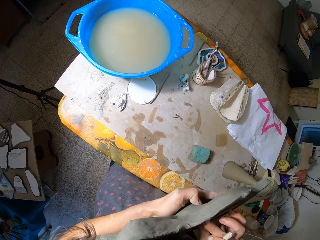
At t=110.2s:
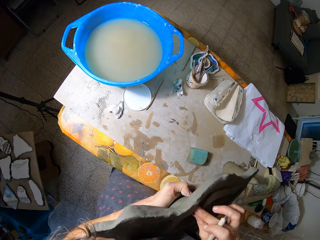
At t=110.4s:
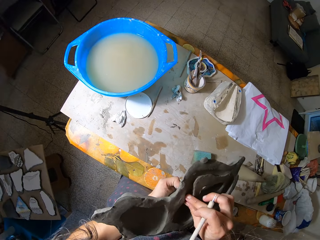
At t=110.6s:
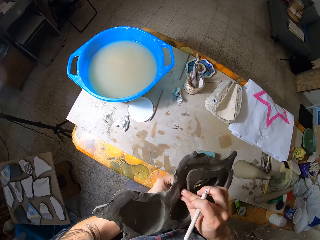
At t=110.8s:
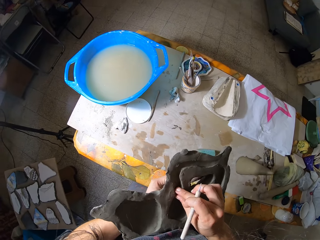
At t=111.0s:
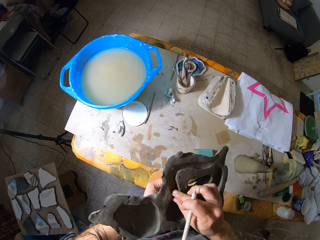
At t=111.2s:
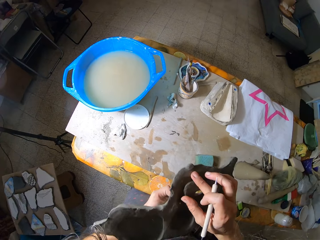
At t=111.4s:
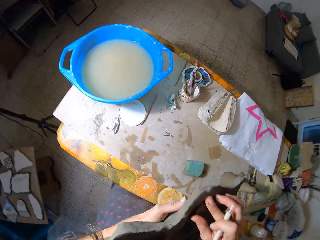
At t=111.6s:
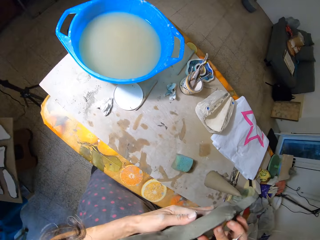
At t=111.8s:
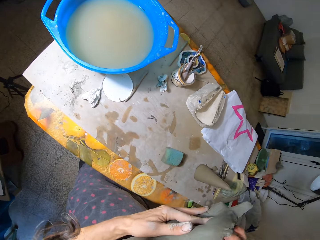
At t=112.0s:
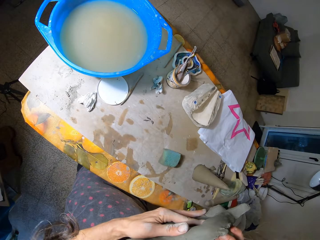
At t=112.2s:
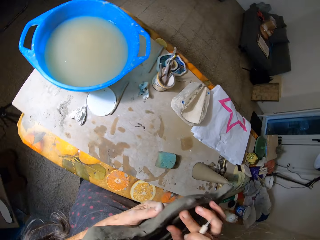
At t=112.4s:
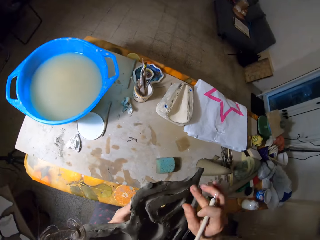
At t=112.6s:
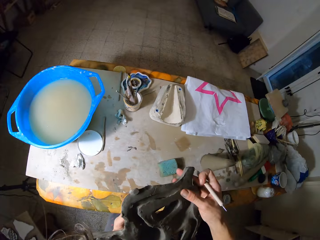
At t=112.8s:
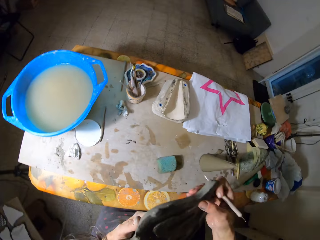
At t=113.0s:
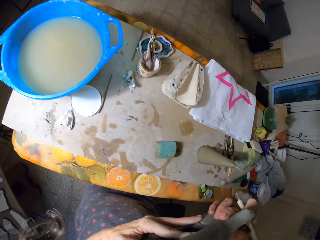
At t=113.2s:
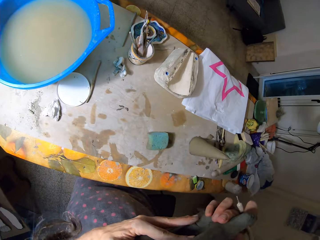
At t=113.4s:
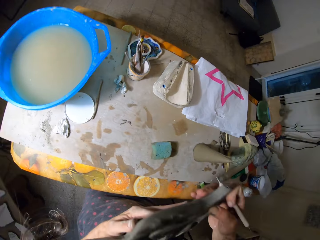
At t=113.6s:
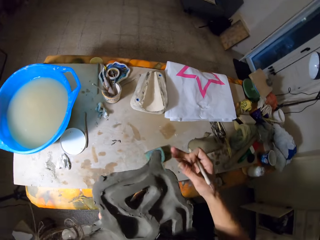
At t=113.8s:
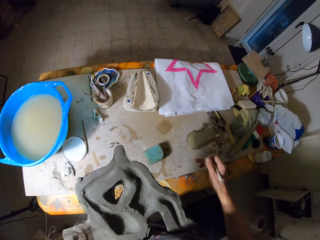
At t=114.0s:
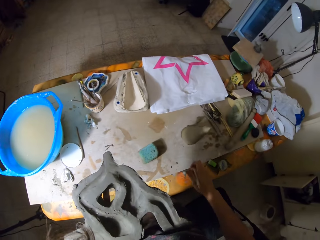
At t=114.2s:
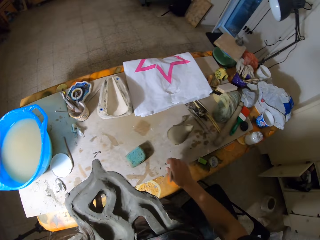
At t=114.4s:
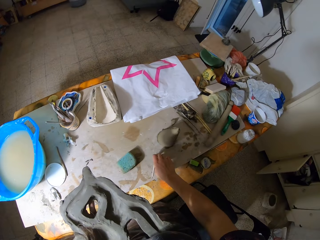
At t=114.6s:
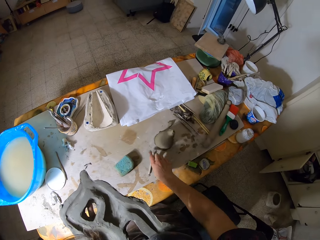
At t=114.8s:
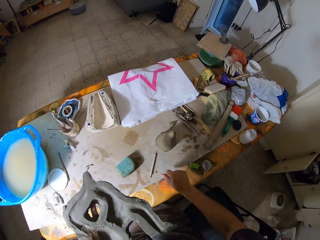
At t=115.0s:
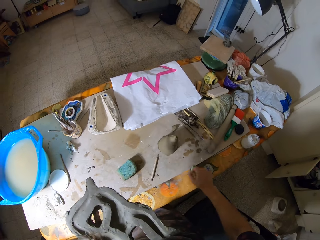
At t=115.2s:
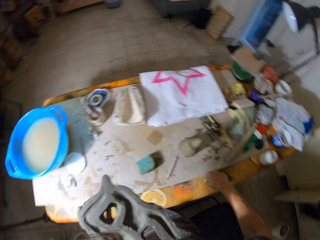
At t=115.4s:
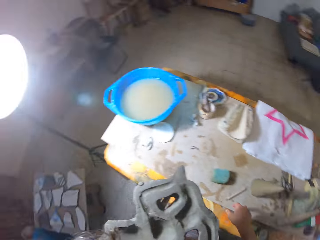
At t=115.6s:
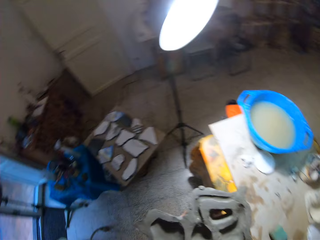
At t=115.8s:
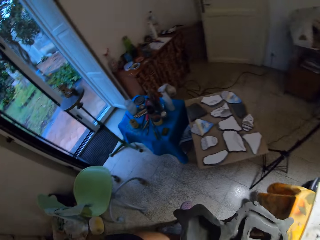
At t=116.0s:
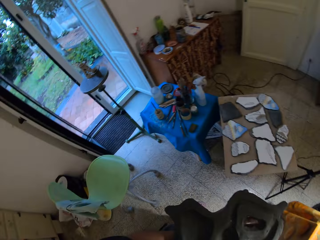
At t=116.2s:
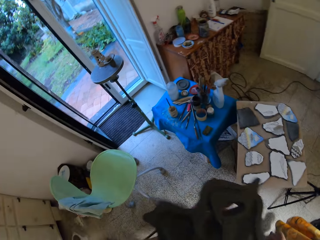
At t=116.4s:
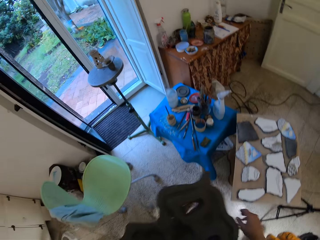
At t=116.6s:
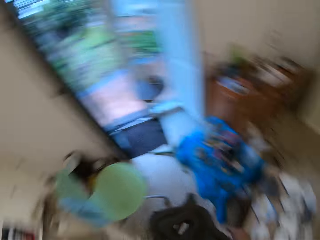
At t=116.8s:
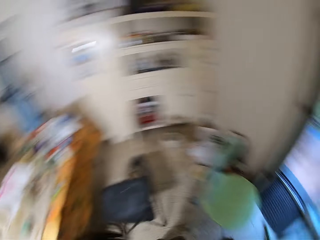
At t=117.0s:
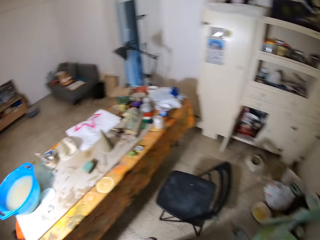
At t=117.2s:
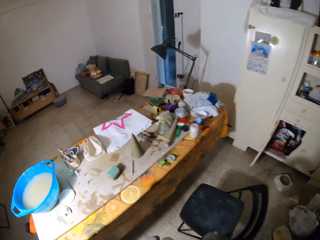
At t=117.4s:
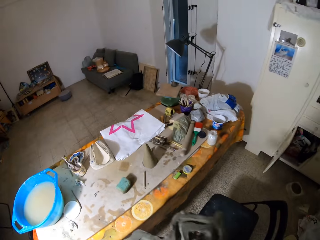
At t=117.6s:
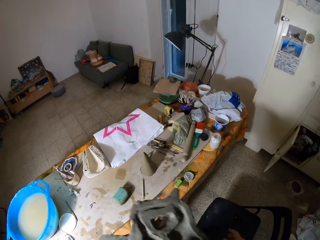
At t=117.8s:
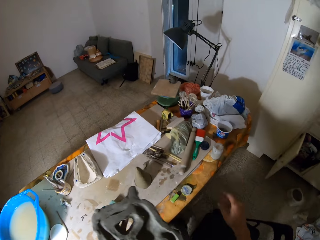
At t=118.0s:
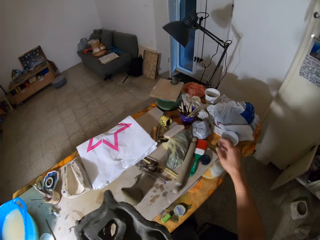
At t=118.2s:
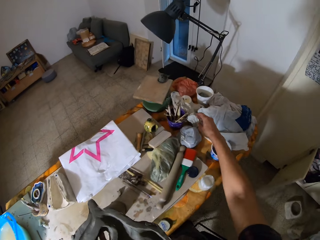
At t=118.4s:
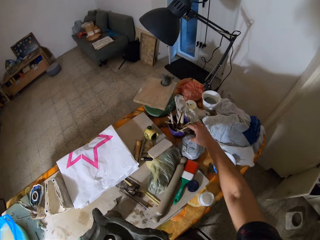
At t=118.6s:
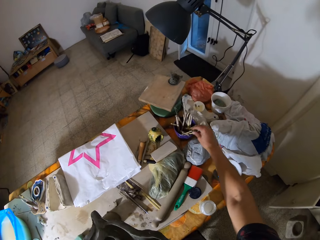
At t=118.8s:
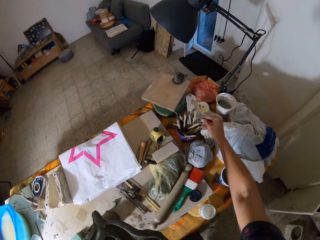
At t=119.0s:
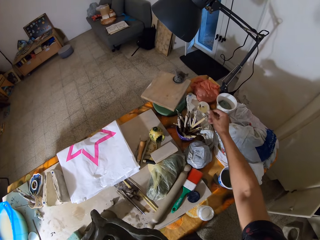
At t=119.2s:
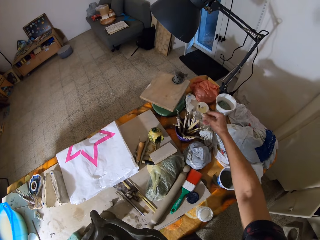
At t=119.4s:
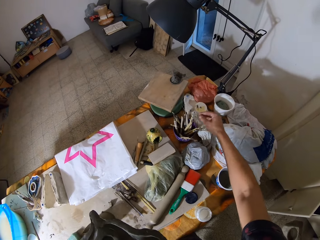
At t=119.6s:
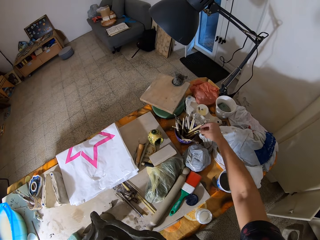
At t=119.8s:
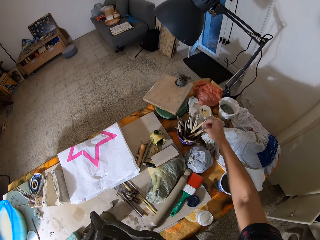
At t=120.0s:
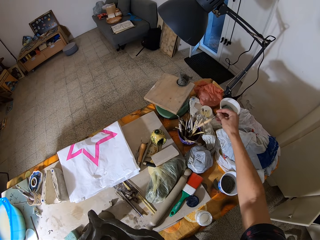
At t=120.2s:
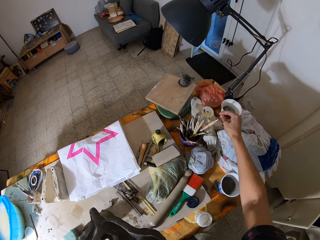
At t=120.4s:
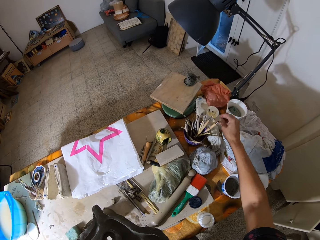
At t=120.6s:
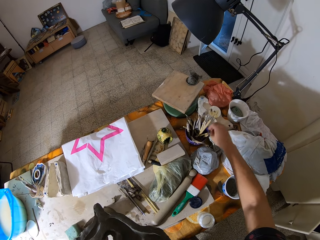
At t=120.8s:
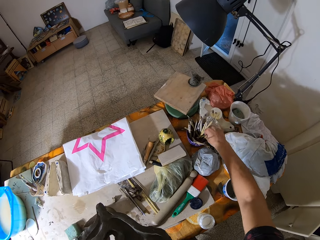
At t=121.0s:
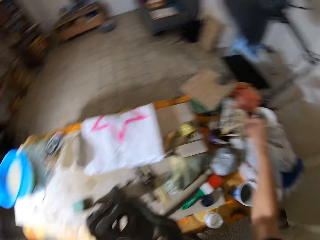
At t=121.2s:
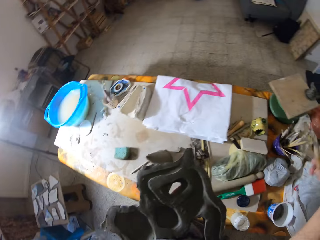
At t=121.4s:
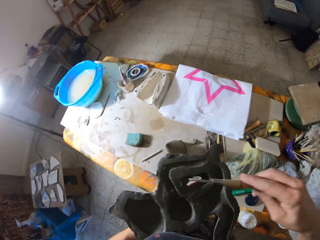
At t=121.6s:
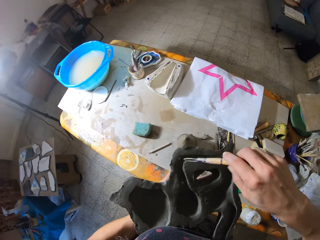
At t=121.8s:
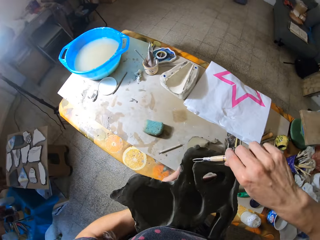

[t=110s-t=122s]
The camera wearer inspects the sculpture with both hands. He drops the etching needle on the table with his right hand. He walks. He touches a loop tool in a bowl on the table. He picks up the loop tool from the bowl on the table with his right hand.

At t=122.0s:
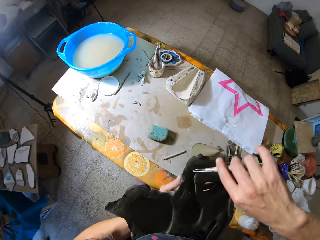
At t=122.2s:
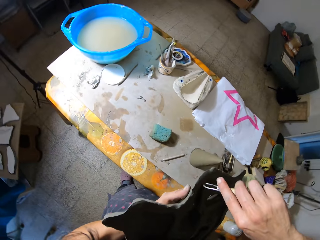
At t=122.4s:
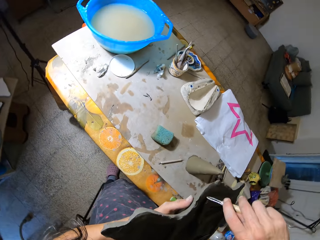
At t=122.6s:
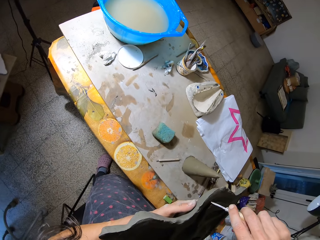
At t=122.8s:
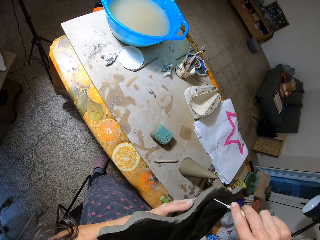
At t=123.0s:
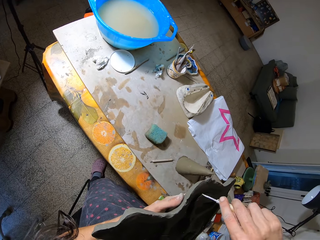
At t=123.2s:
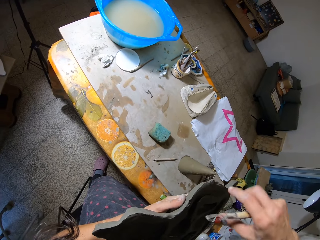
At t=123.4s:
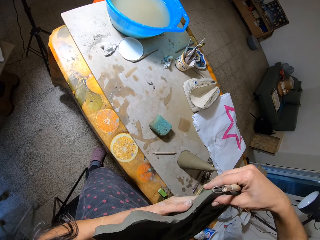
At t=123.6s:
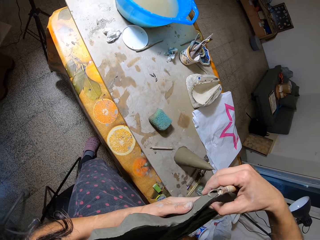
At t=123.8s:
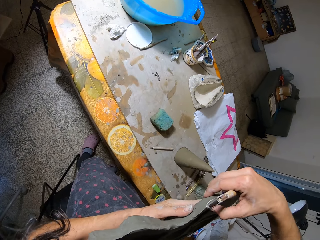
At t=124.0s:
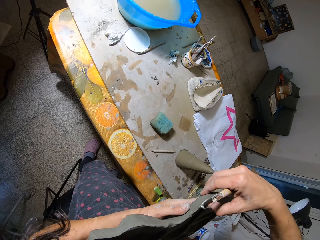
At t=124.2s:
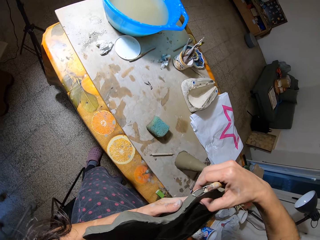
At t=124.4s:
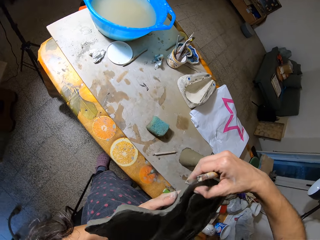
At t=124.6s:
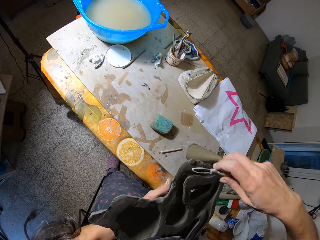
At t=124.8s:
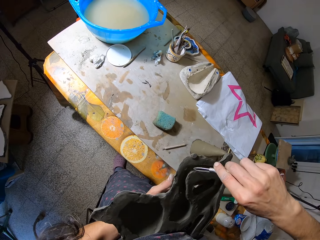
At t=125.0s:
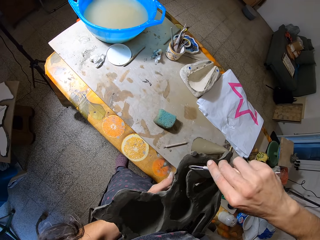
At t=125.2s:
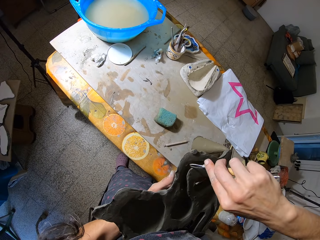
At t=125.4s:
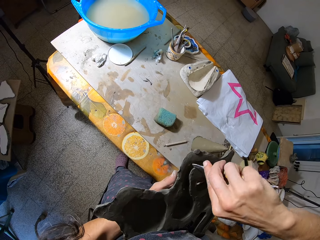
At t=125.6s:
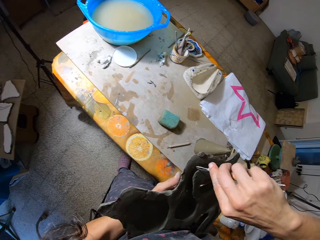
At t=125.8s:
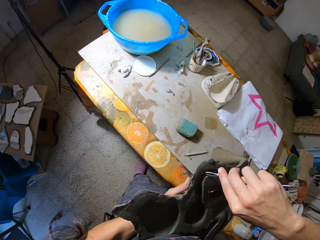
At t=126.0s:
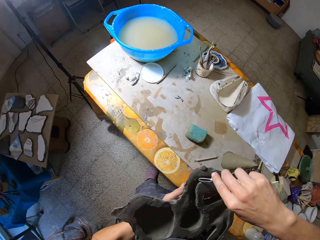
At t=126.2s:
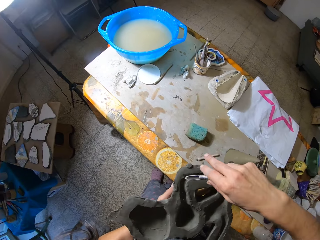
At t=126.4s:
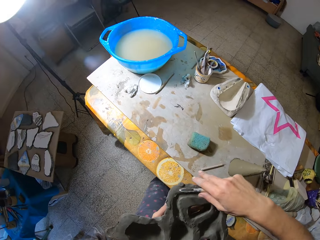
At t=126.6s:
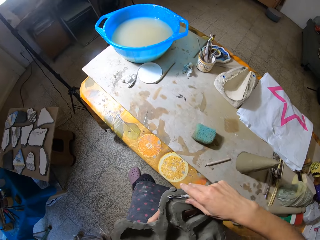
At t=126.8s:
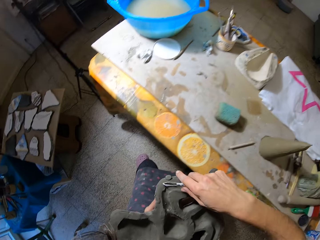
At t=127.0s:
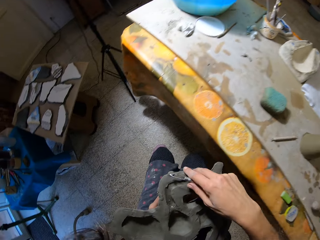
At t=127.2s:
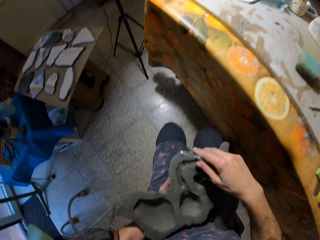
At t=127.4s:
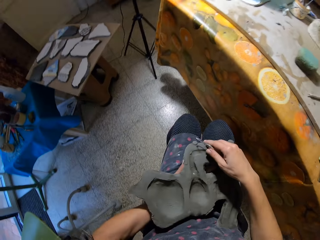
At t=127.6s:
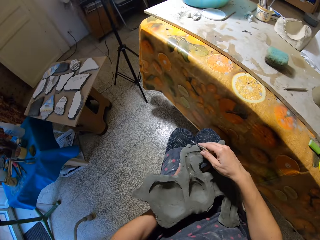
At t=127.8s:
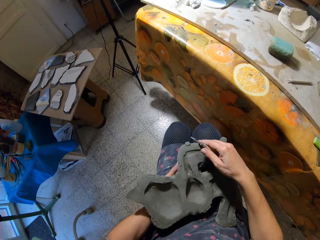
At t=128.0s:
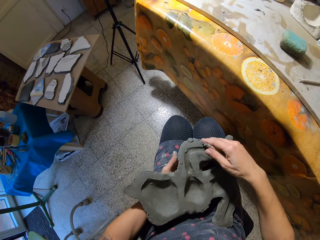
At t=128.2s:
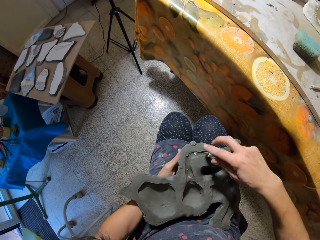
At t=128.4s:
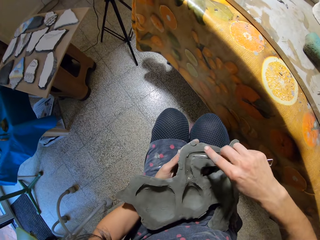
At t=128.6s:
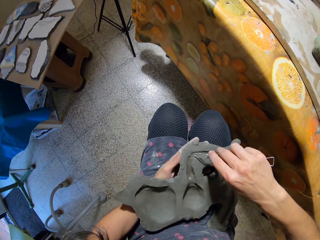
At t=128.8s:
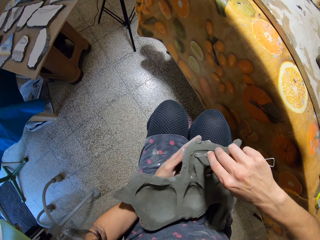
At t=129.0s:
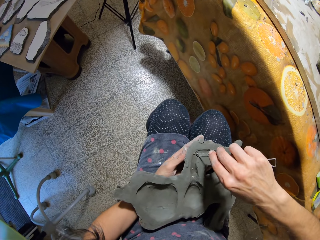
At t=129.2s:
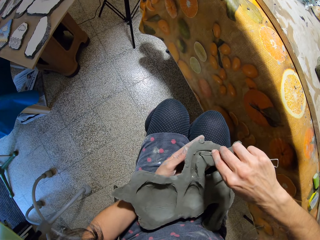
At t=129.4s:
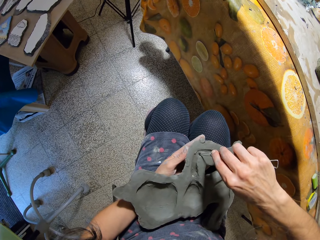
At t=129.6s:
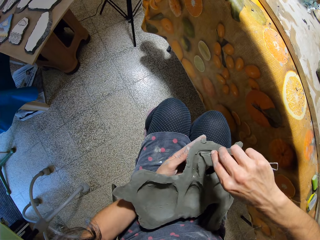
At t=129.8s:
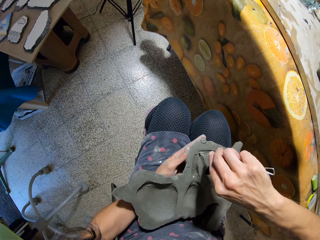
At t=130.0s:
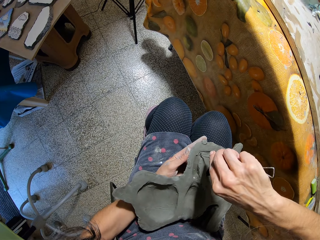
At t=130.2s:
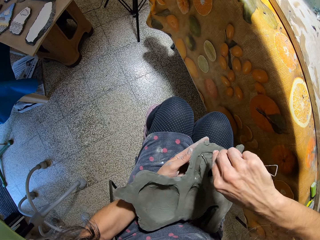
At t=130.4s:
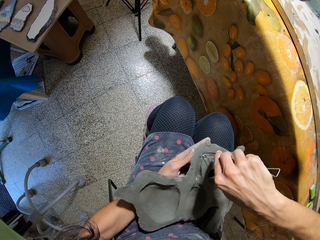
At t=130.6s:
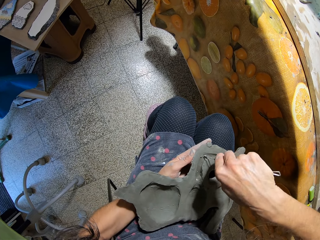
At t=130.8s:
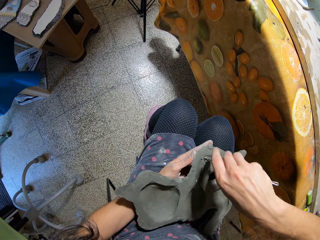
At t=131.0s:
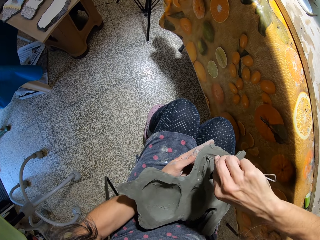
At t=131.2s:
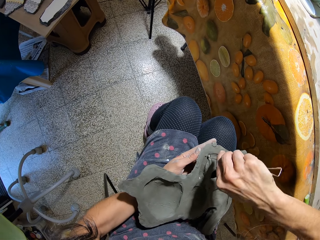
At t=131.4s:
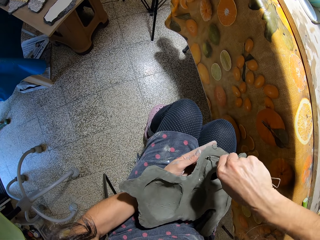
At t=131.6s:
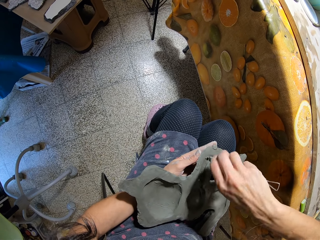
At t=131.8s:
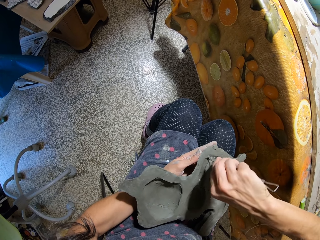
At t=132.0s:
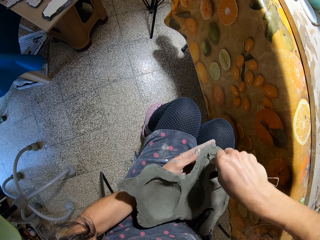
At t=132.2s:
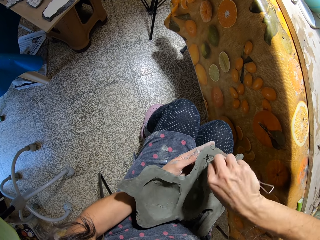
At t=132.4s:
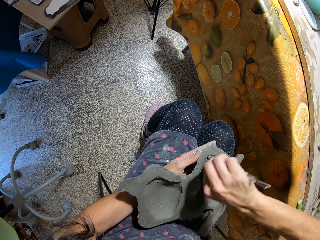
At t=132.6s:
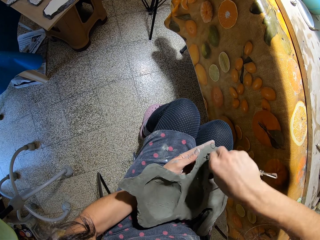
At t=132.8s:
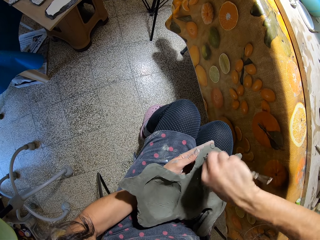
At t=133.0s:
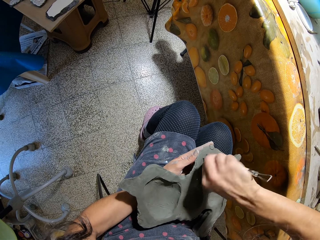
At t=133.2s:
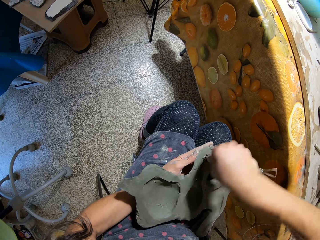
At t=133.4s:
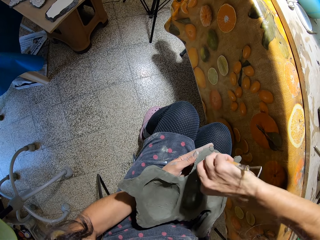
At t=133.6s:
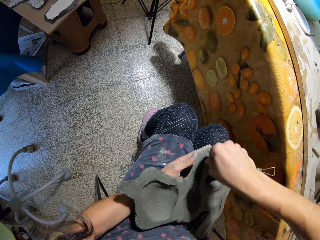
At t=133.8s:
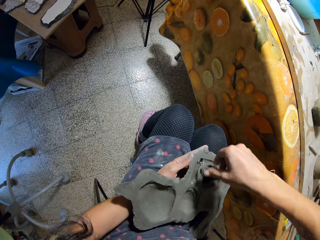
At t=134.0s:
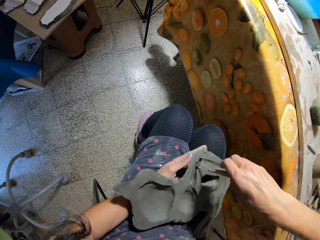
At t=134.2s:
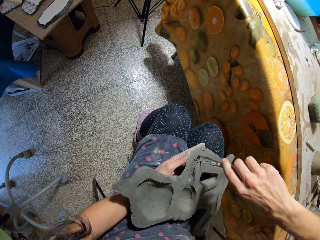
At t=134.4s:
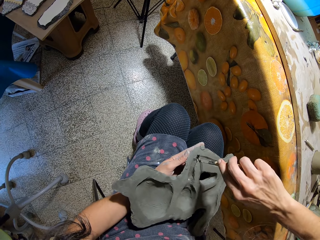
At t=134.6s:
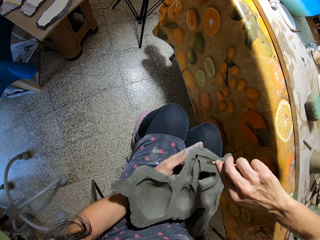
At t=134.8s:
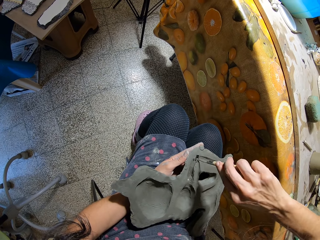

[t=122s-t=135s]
The camera wearer drills the clay mold with the loop tool in his right hand. He holds the sculpture with something in his right hand. He rubs the clay mold with his right fingers. He holds the sculpture with his right hand. He sits down on a chair. He drills the clay mold with the loop tool in his right hand.
